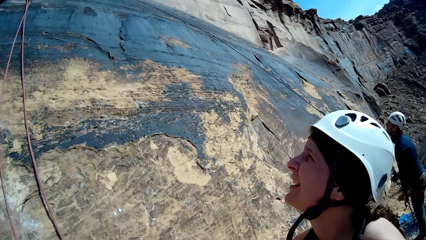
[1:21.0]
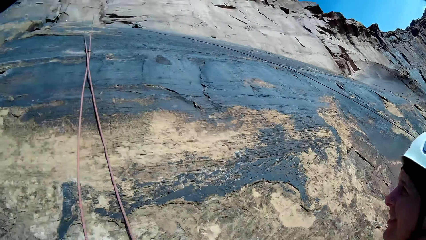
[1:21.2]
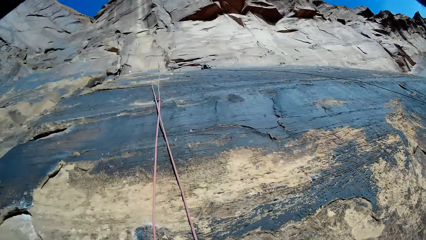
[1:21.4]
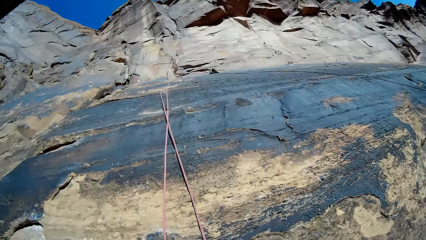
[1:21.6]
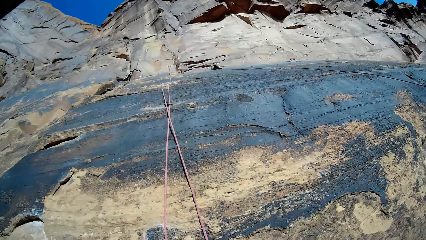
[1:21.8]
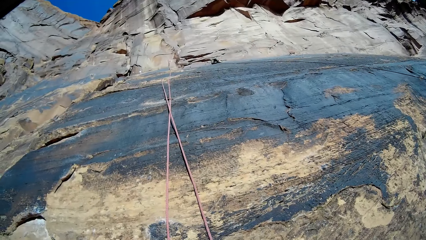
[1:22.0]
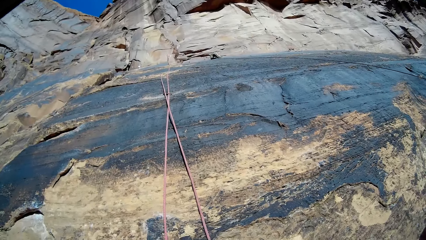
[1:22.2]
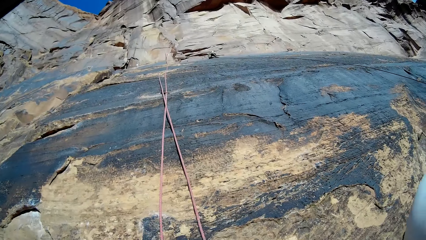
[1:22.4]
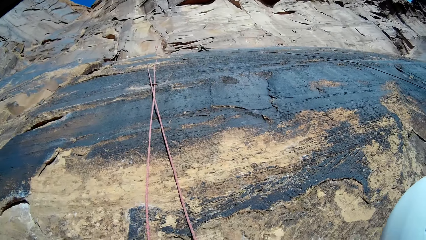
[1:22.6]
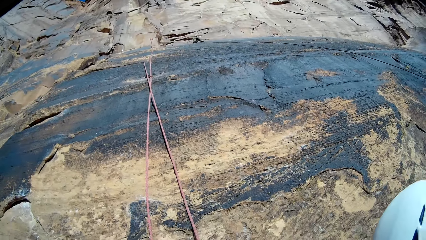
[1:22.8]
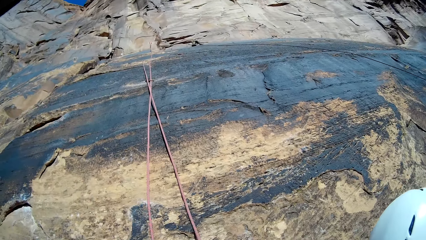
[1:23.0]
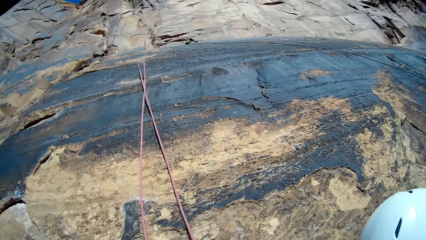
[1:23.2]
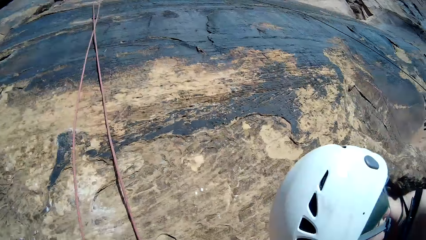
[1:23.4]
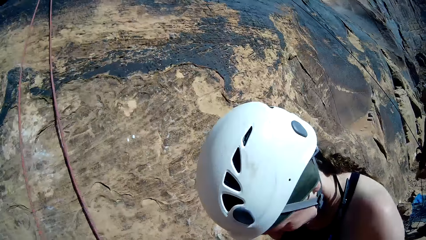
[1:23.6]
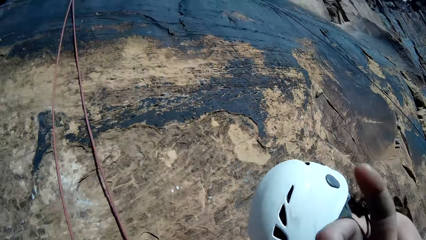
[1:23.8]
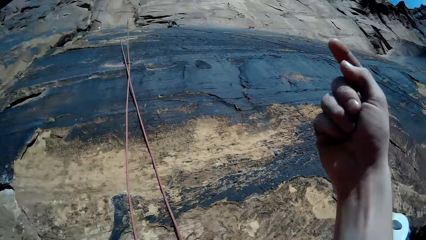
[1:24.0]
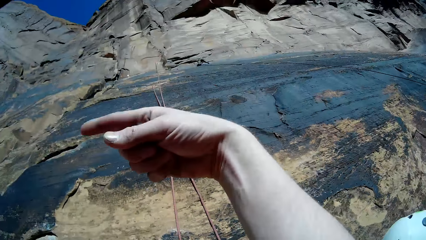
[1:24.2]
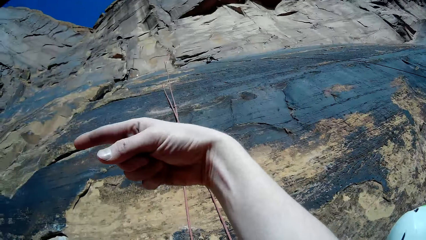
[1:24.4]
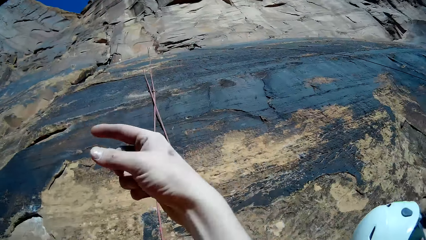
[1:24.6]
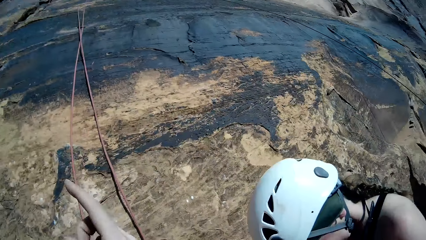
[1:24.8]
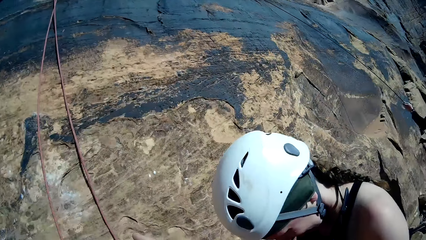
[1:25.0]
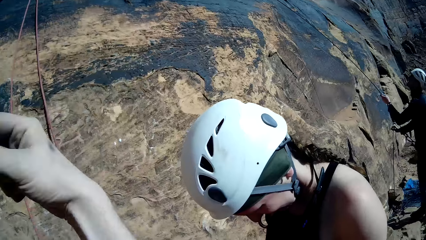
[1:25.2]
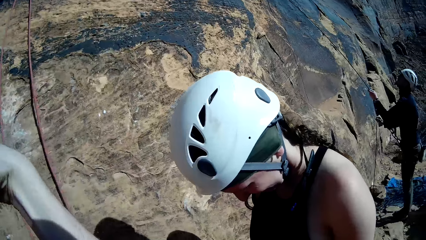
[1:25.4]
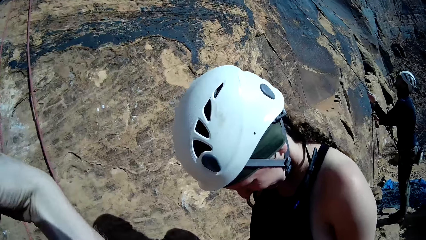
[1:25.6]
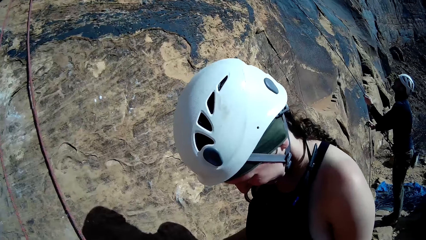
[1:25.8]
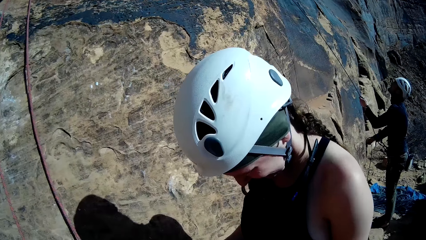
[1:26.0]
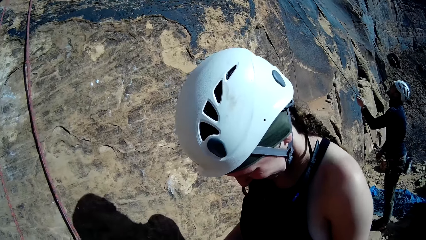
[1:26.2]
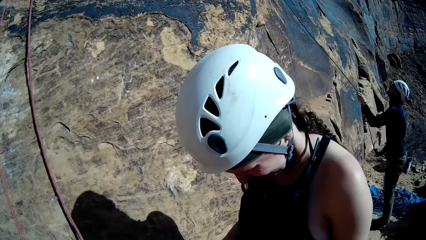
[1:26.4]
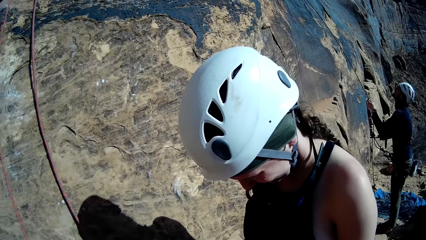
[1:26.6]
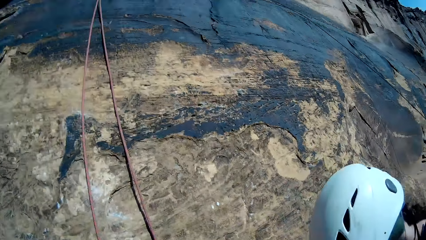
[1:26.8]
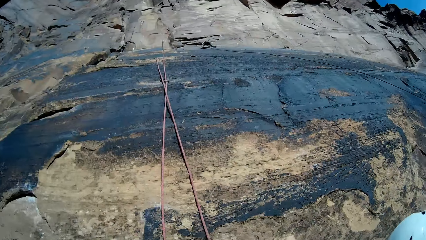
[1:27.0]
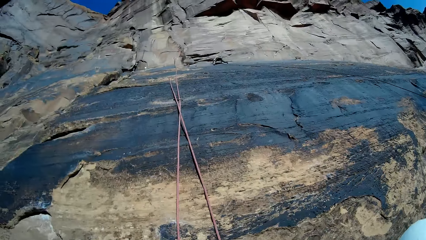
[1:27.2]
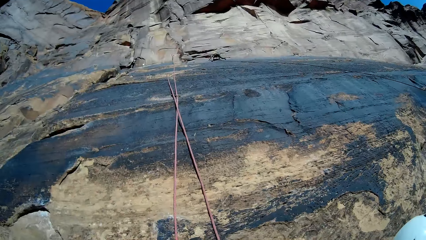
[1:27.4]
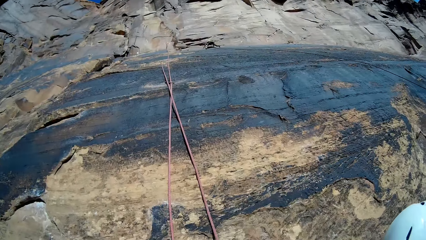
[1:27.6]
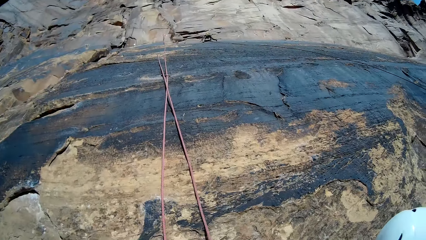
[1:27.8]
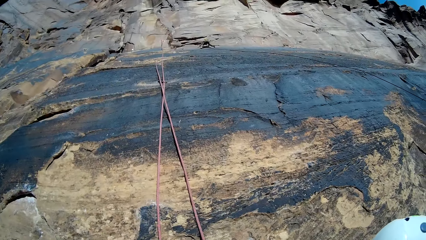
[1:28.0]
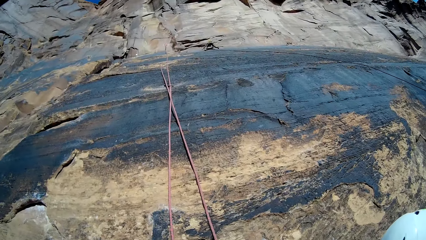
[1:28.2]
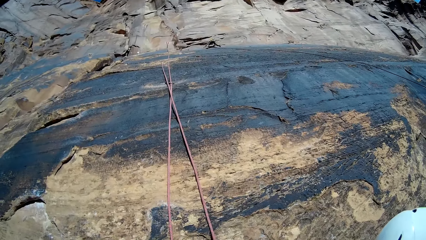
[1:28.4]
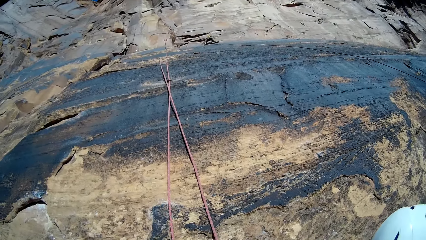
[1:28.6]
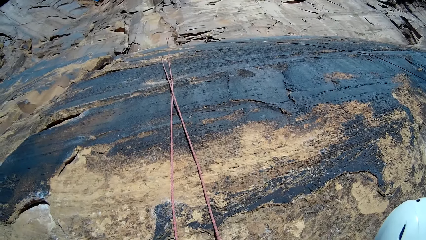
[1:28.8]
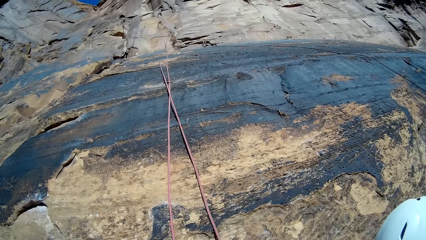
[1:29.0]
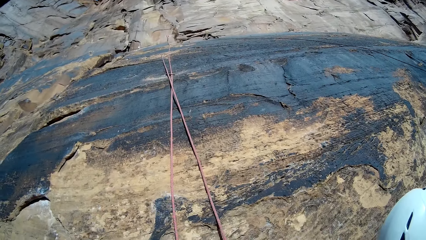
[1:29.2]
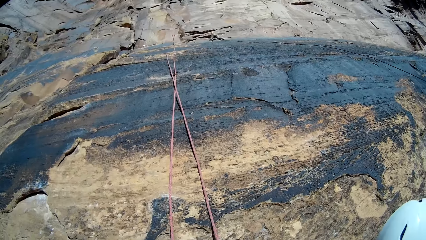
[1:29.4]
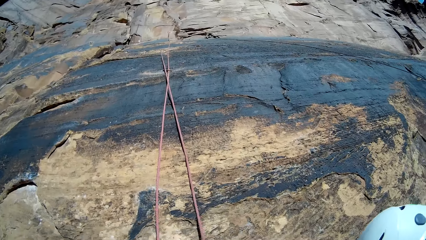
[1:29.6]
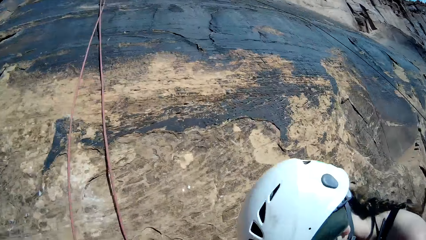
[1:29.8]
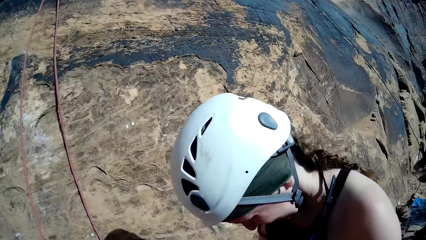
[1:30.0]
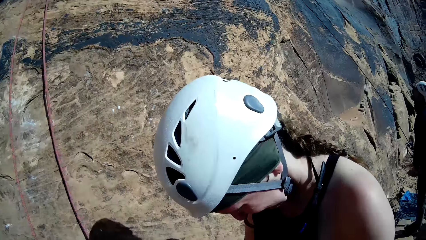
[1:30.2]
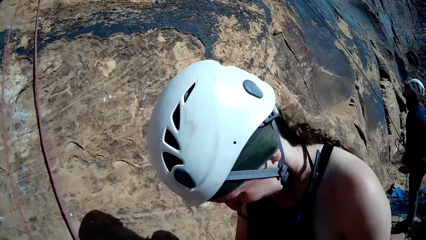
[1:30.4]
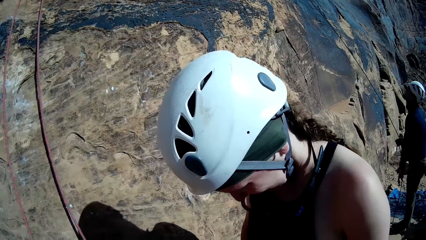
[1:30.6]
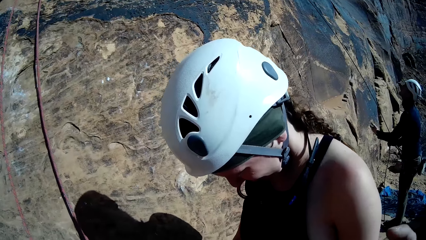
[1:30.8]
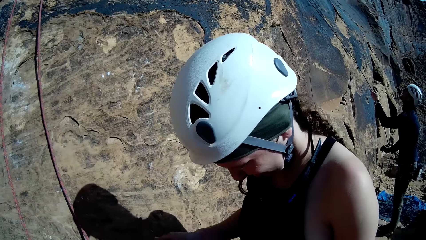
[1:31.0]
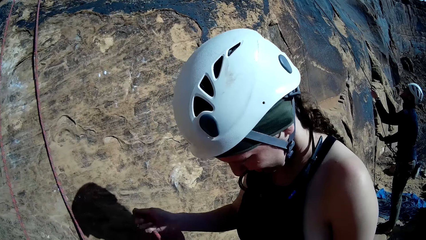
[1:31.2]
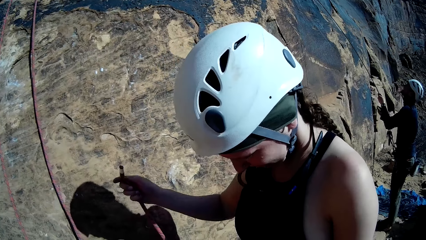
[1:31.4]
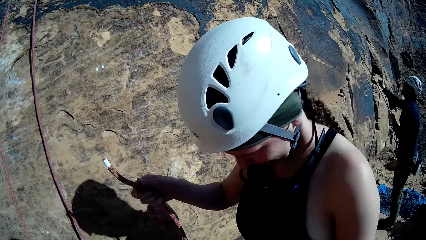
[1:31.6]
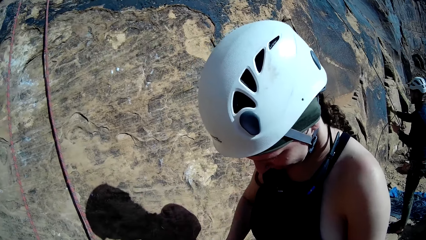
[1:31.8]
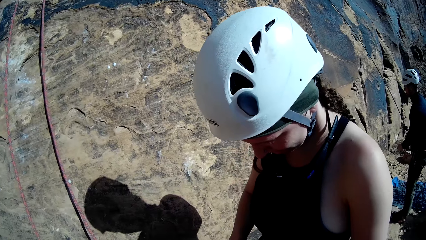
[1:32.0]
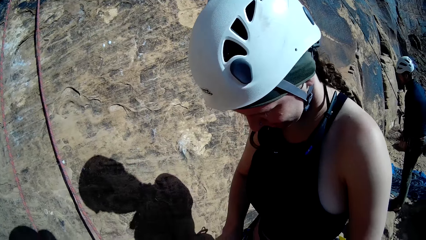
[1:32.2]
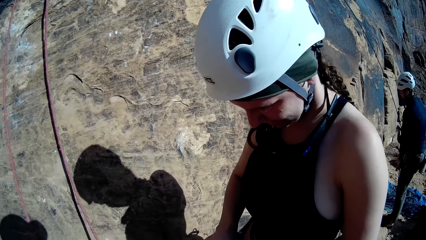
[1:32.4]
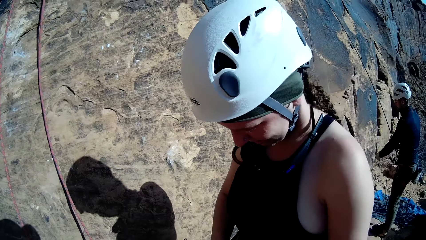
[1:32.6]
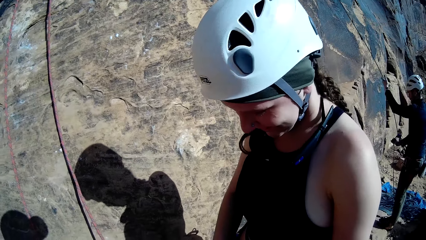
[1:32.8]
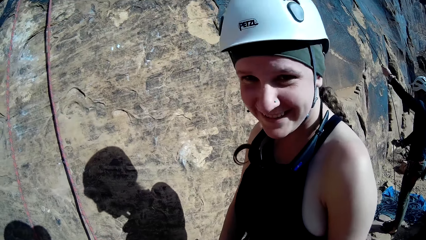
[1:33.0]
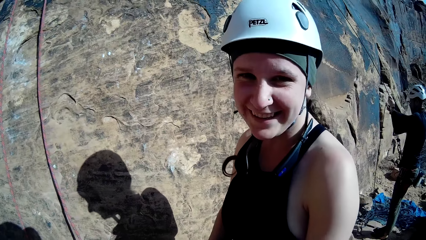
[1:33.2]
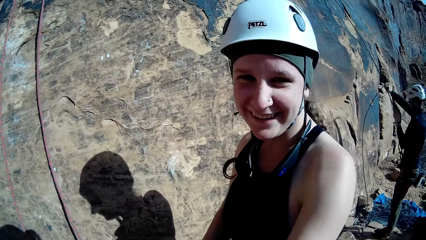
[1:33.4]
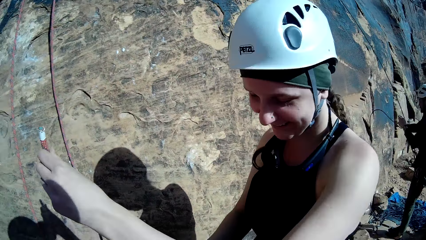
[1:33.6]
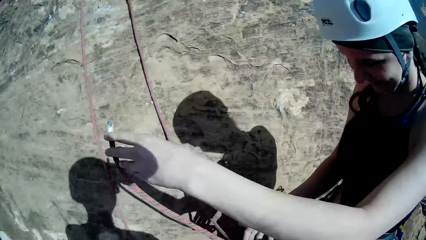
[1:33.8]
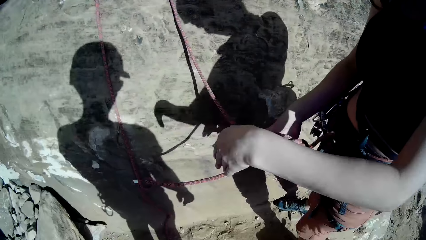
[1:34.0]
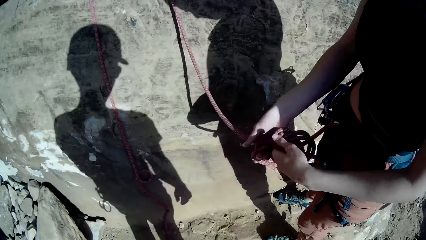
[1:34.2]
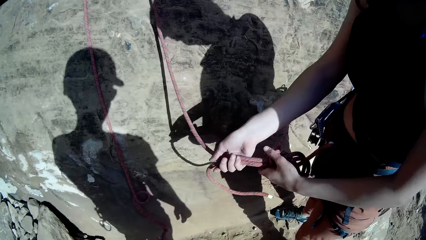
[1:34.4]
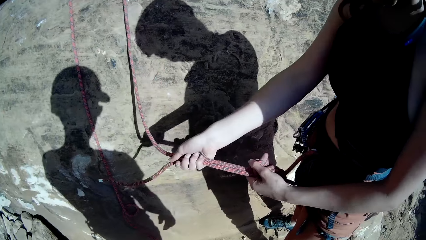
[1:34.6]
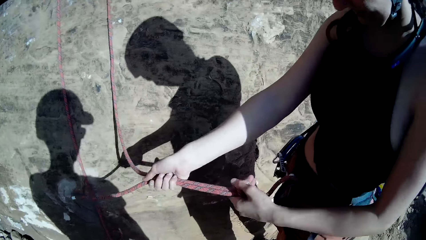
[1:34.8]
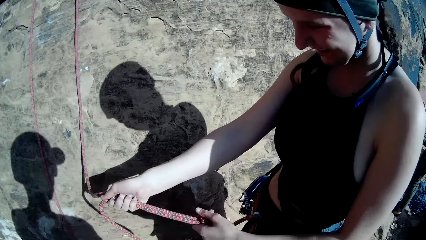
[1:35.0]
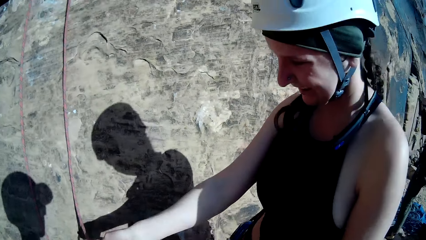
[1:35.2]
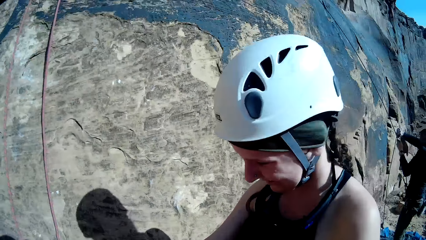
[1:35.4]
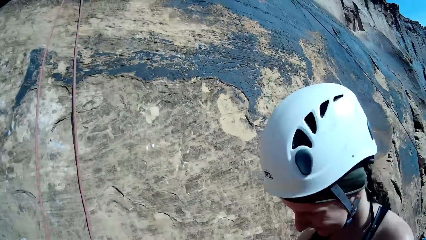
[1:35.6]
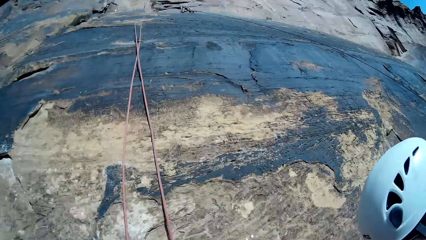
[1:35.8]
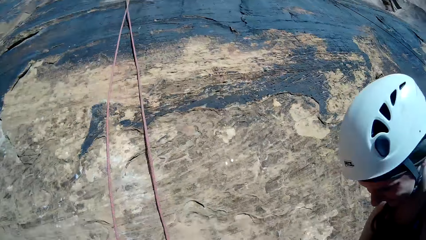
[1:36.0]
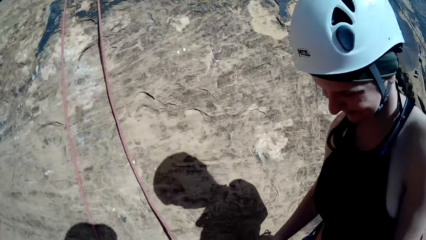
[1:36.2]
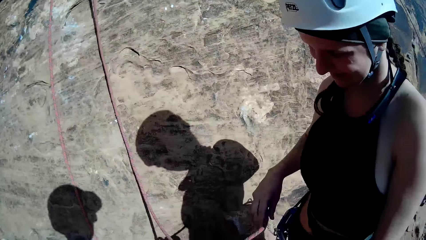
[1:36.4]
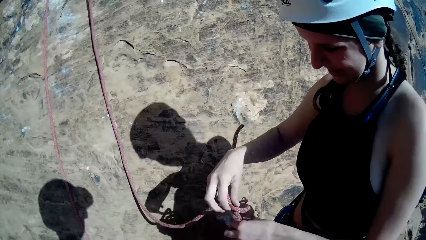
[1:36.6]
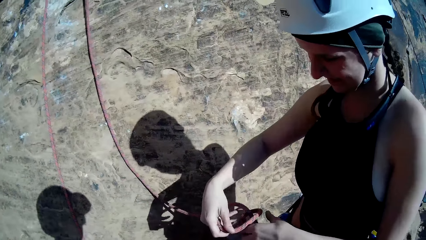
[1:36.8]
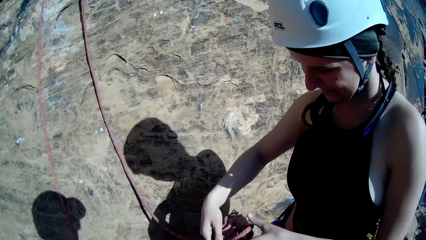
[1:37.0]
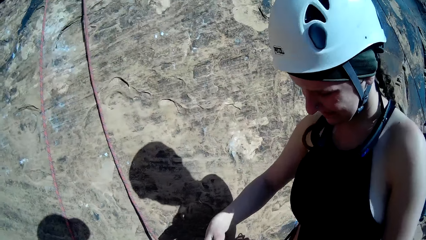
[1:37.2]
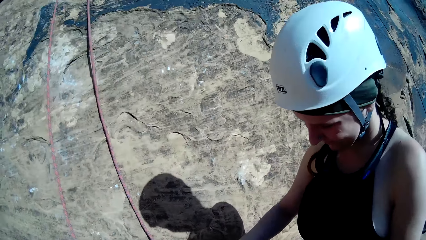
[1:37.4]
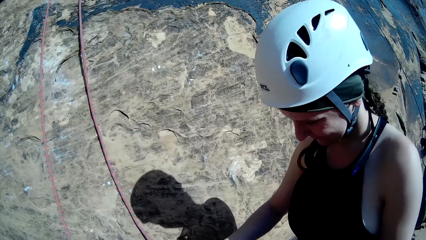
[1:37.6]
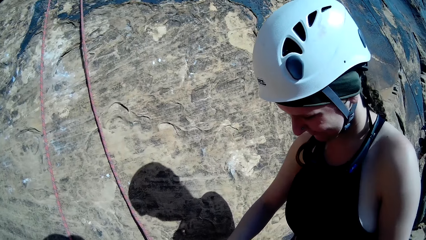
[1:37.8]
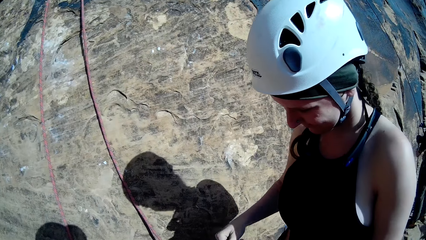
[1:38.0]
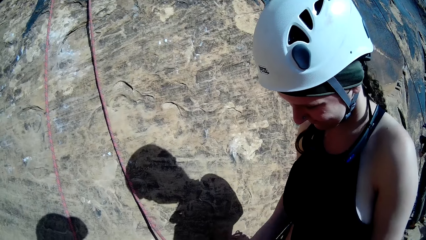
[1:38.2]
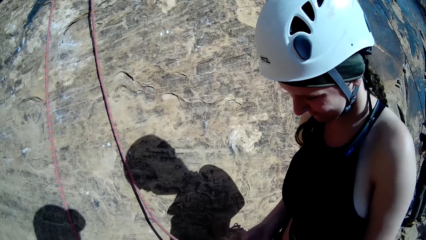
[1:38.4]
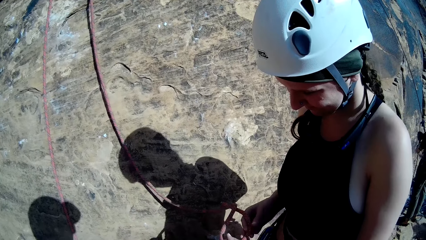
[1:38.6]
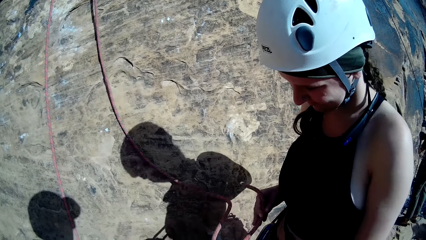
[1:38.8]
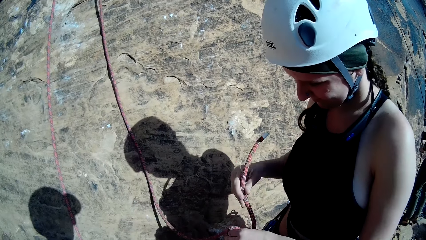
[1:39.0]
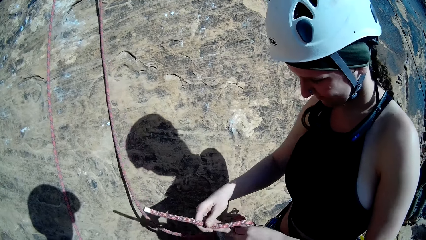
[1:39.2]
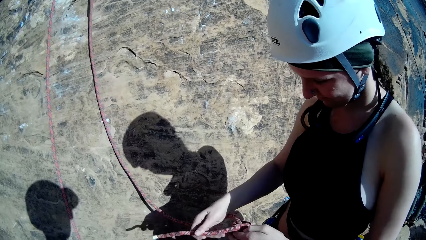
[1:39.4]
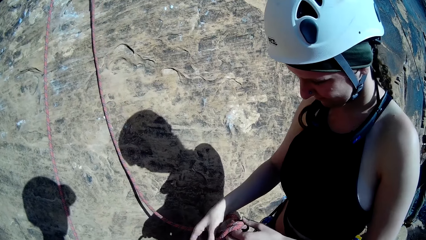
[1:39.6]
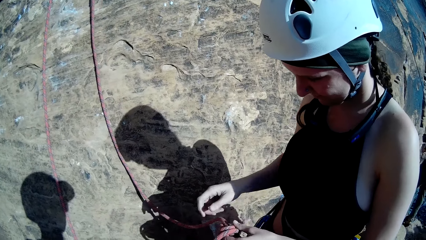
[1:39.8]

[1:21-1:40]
The camera wearer points at the rocky mountain. A climber firmly ties the set rope attached to her waist harness with both hands.
